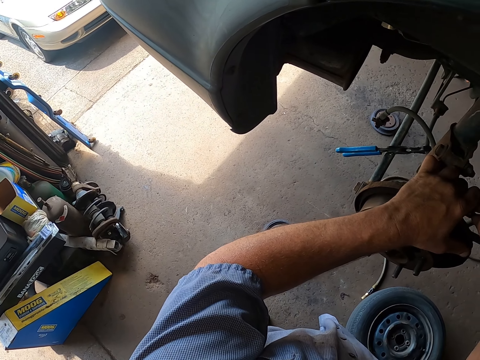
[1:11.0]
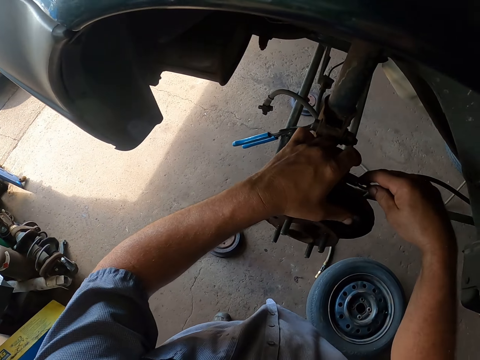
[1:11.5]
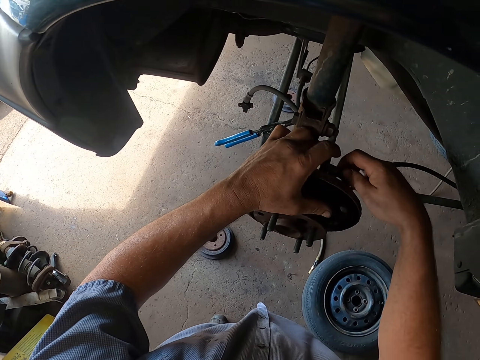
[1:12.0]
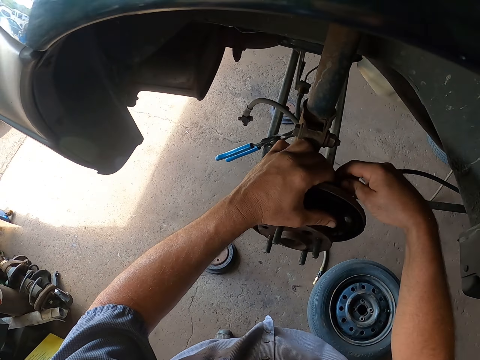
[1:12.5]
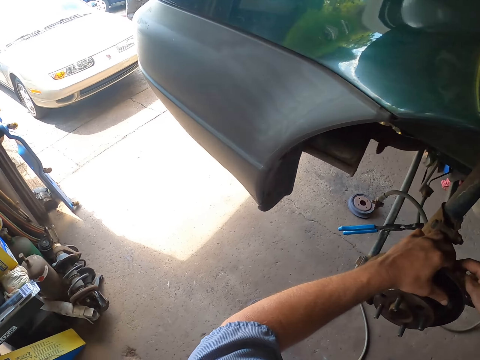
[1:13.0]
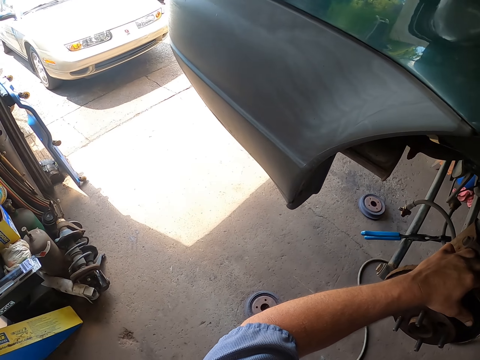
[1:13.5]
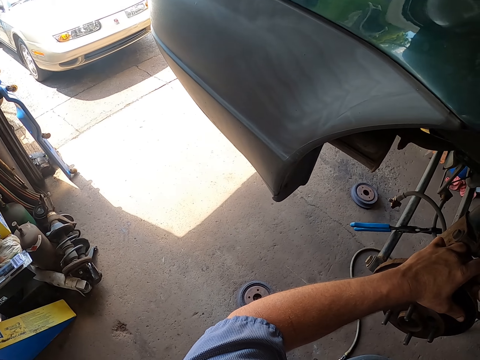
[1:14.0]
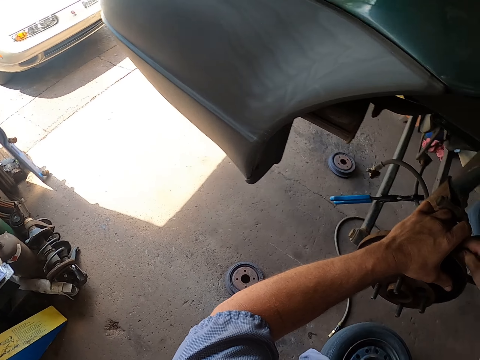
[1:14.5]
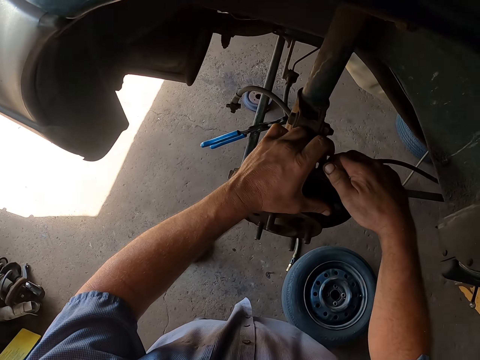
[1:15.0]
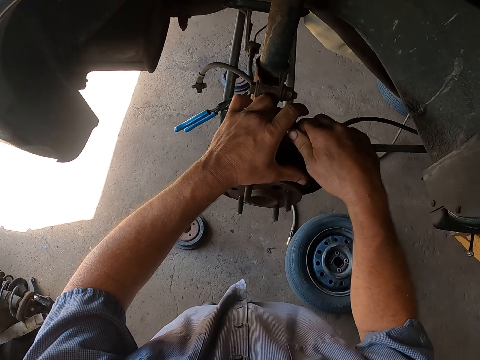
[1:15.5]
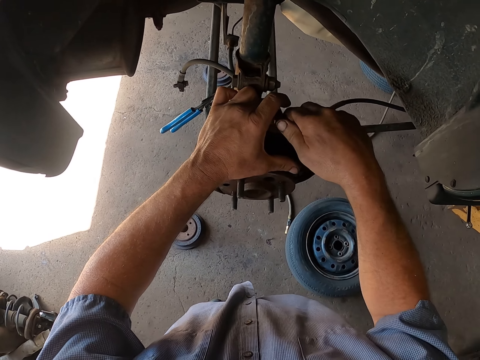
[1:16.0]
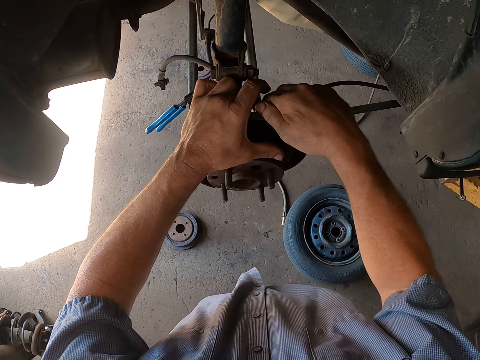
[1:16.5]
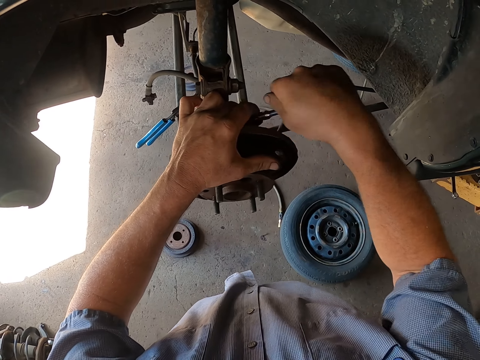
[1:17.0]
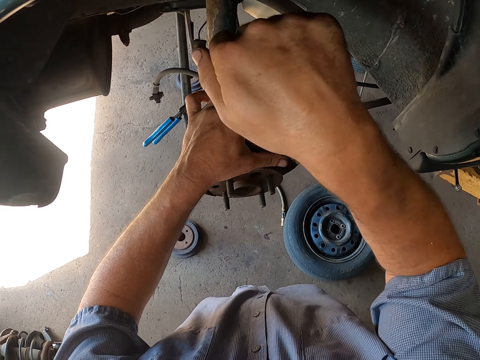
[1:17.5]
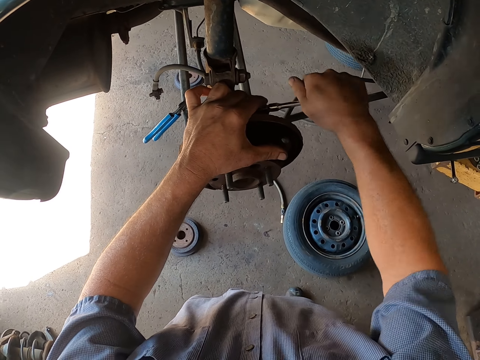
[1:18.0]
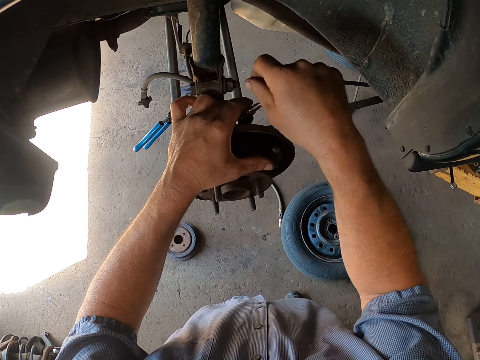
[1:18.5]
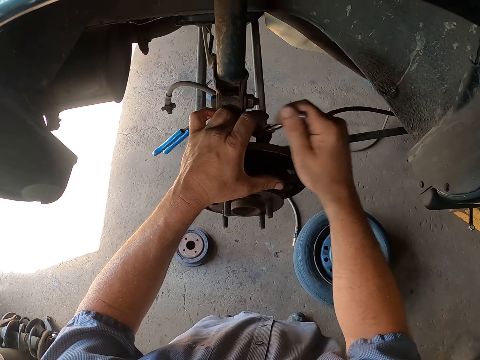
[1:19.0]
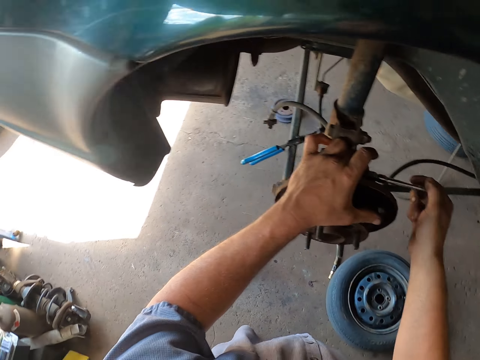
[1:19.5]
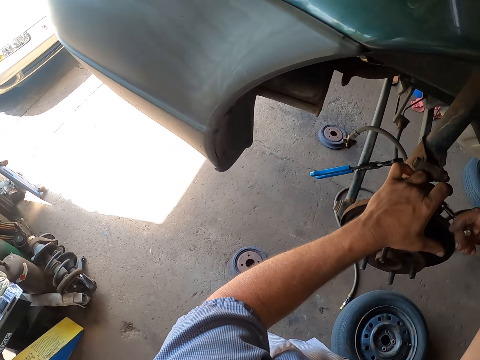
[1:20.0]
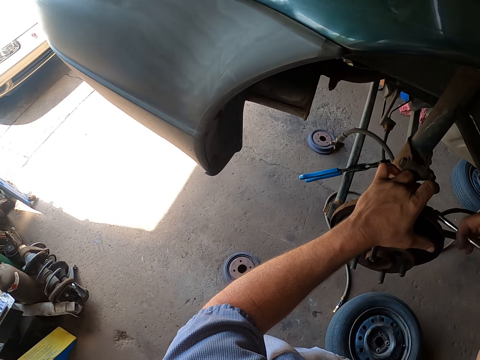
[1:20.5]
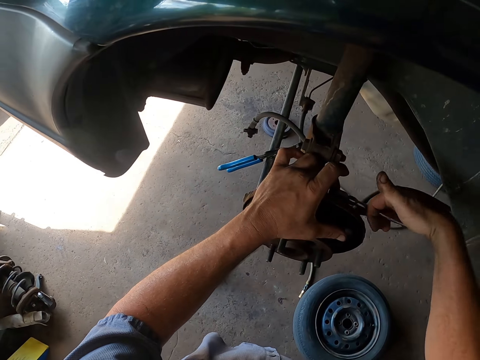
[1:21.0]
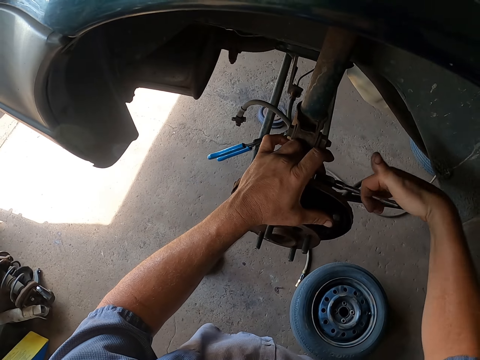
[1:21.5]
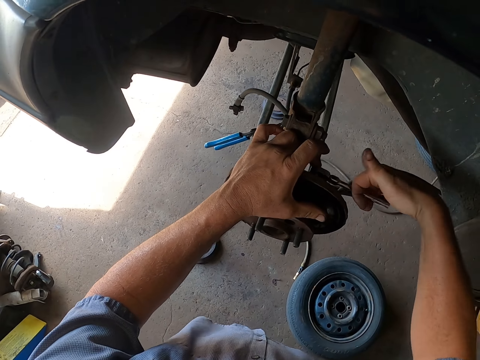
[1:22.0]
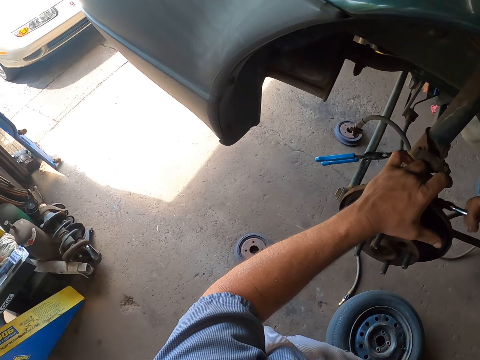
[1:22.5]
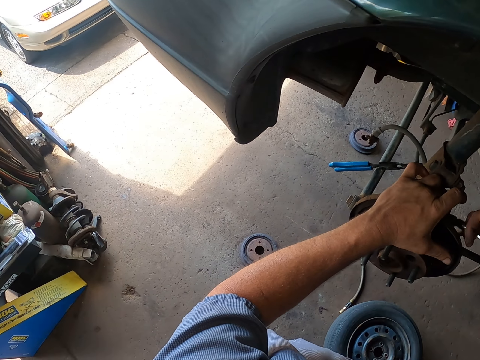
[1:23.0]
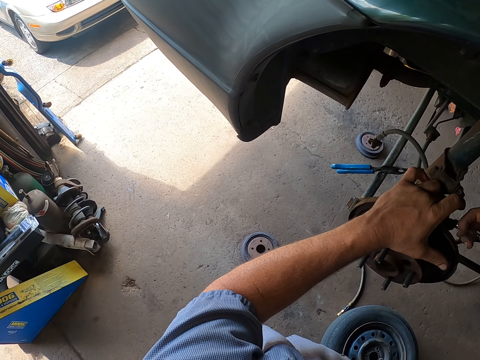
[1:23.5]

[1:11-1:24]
The camera wearer loosens the bolts.

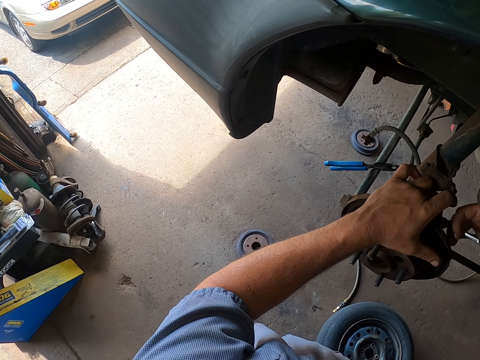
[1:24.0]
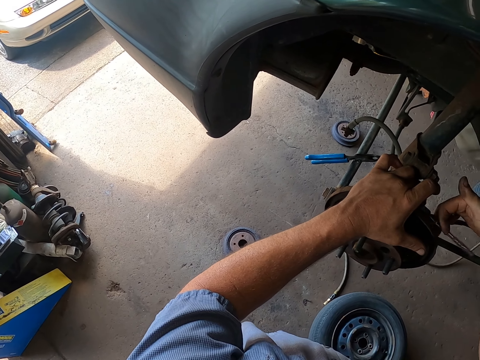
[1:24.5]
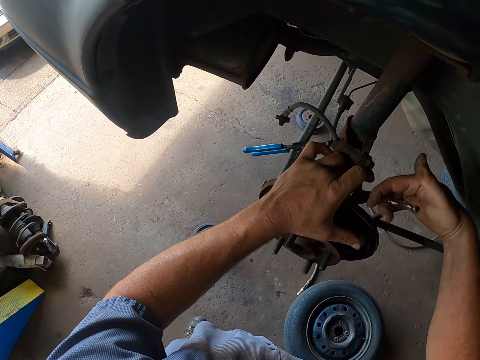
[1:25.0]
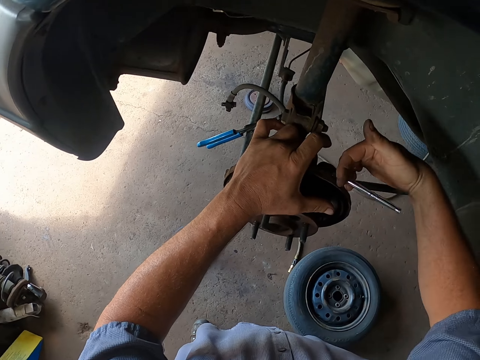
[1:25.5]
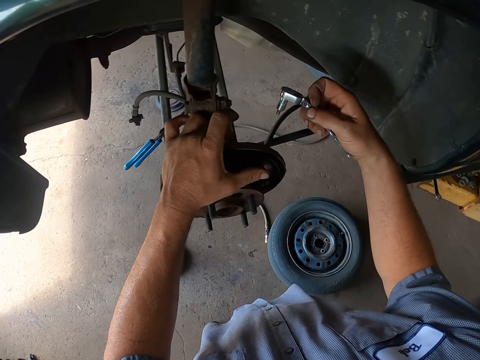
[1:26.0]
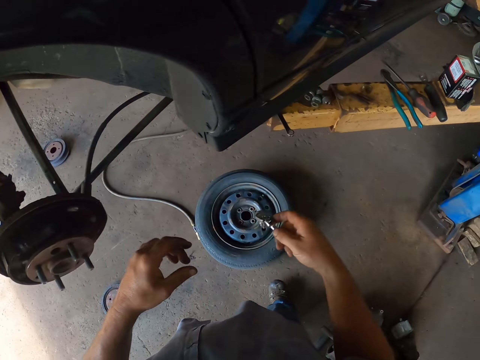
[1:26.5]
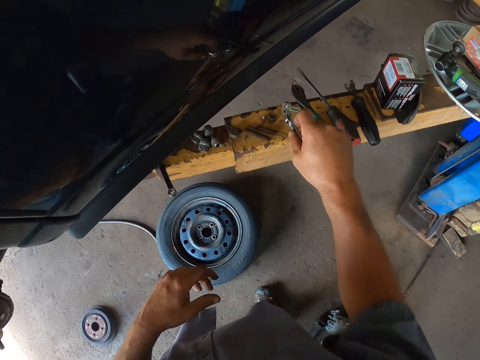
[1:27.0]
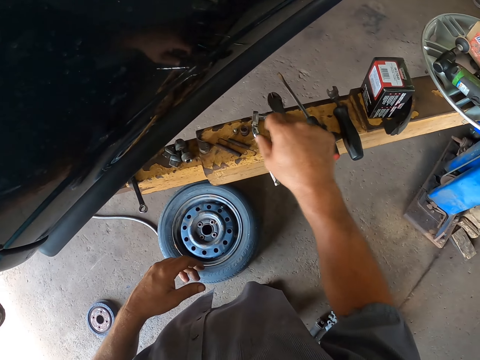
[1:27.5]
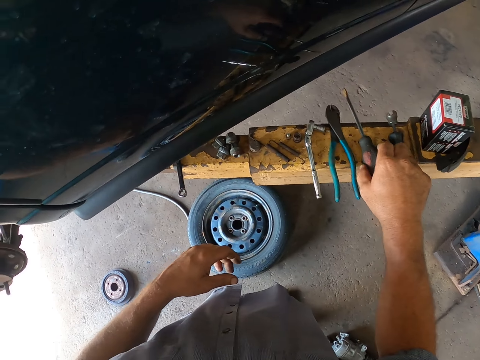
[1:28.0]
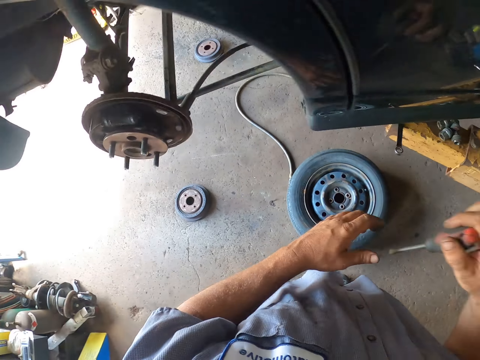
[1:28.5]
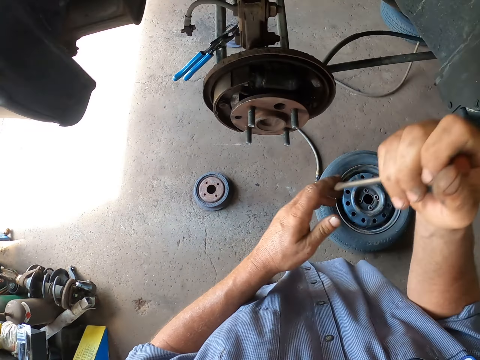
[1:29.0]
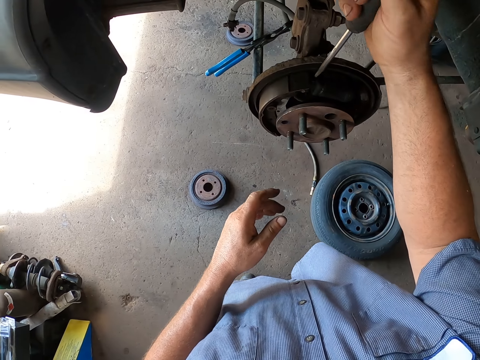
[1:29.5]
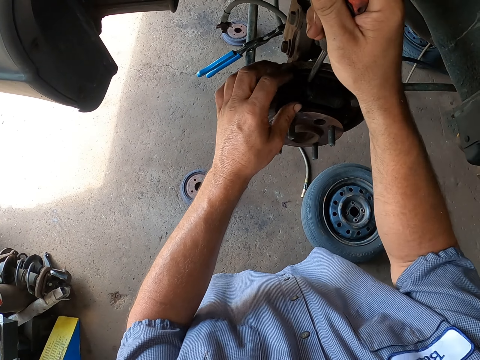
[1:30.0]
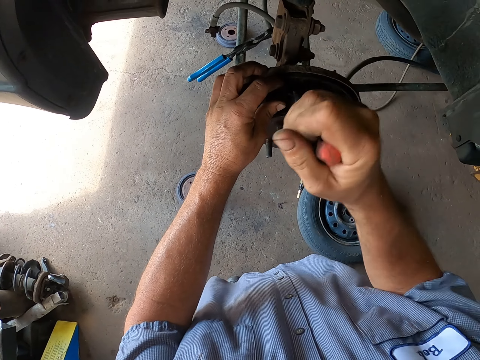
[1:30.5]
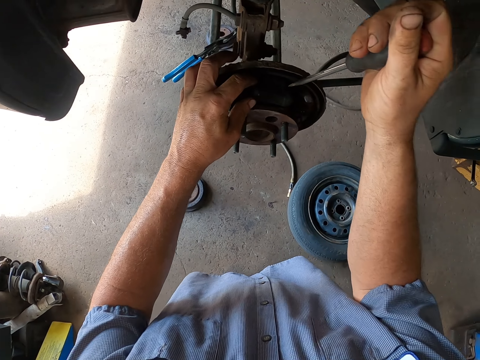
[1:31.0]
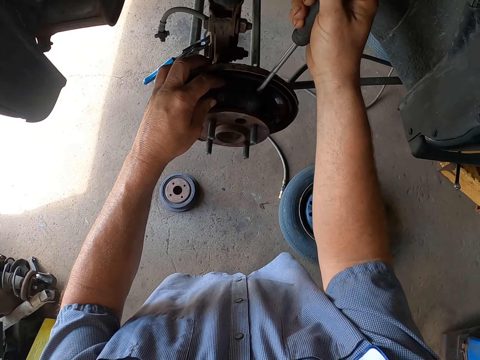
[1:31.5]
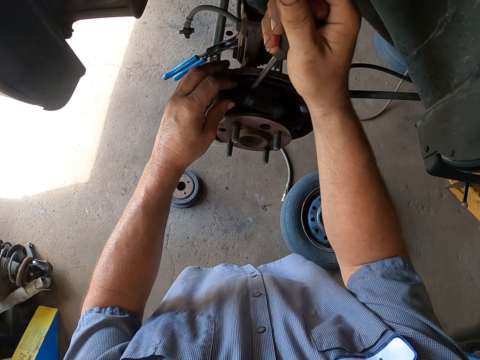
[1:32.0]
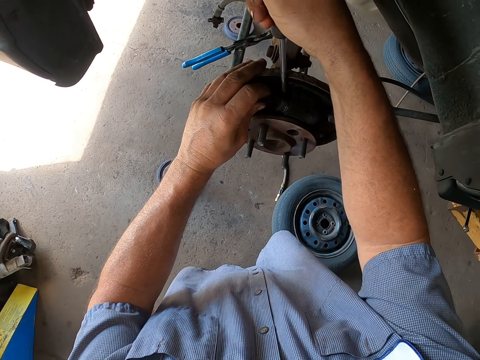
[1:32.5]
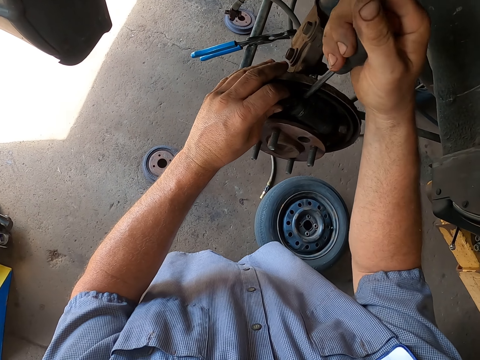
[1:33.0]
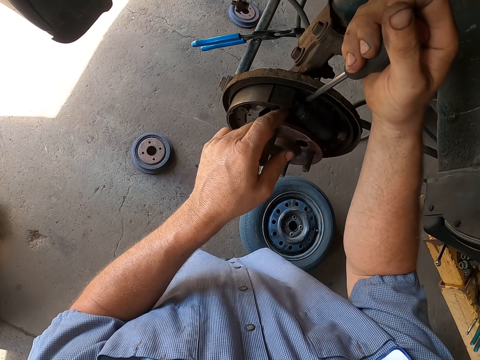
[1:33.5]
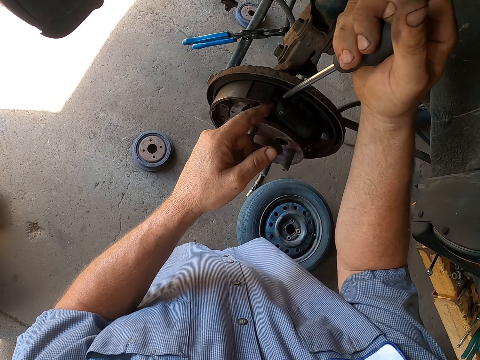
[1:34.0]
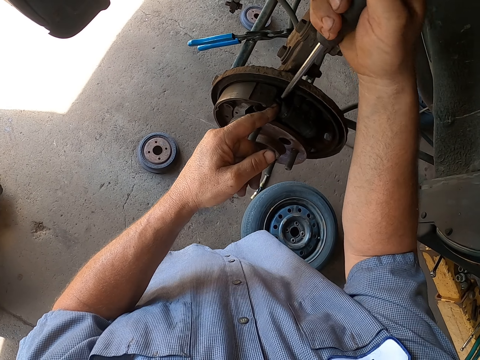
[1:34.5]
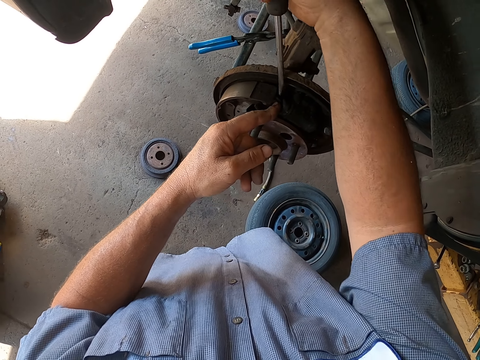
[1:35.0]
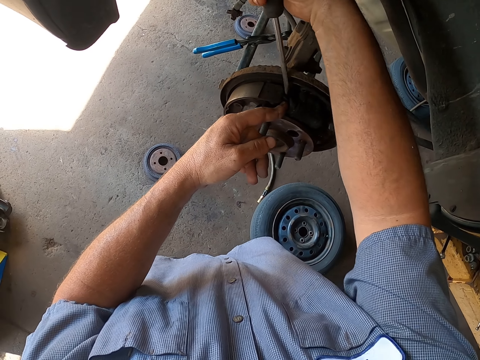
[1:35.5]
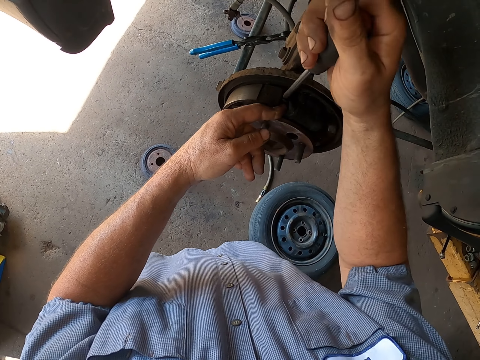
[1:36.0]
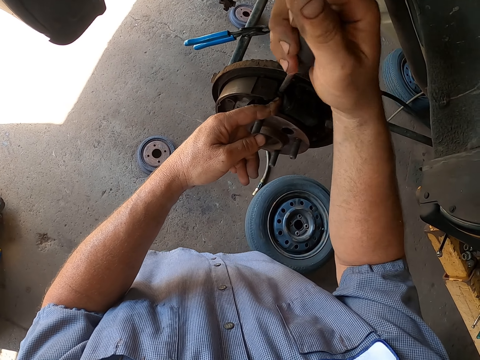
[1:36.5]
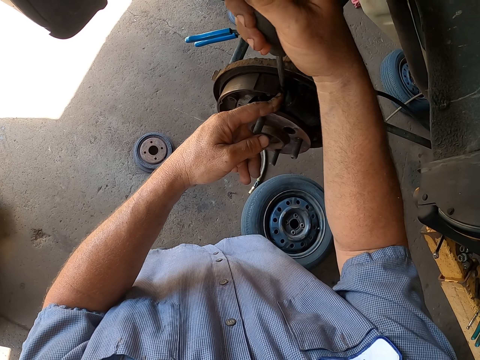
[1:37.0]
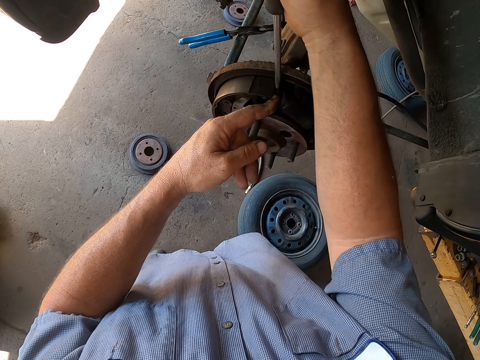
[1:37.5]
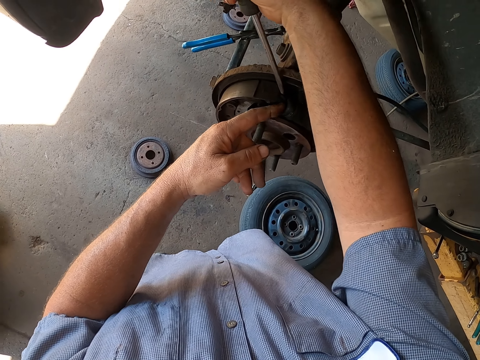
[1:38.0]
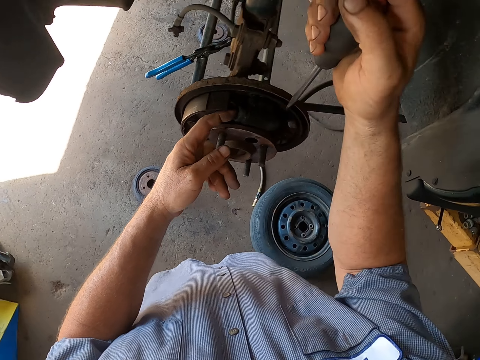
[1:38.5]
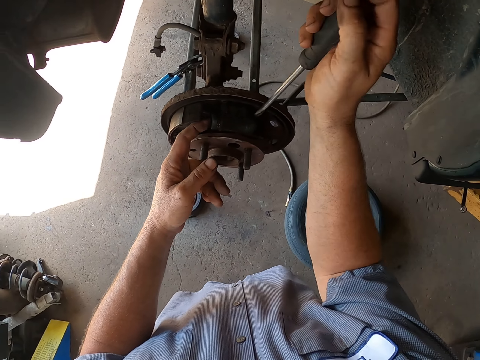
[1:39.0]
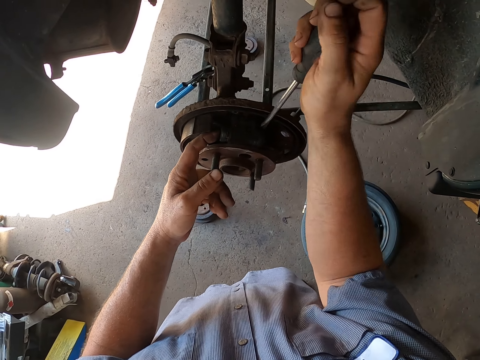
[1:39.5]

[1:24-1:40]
The camera wearer looks around the garage. They put the spanner on the counter. They pick up a screwdriver. They remove something. They open up the wheel hub.
